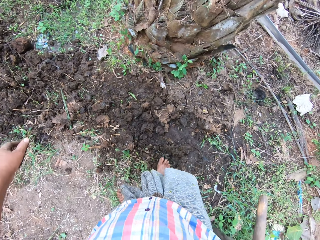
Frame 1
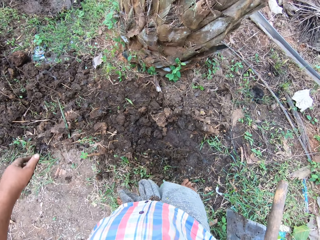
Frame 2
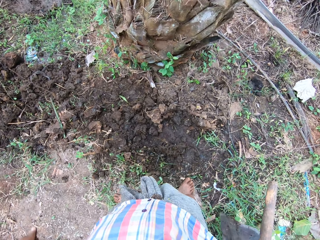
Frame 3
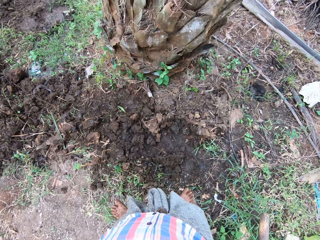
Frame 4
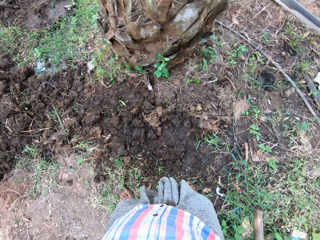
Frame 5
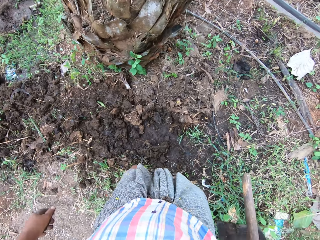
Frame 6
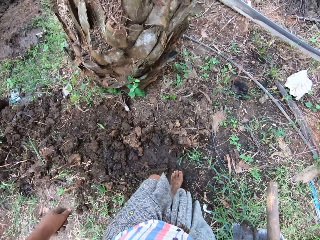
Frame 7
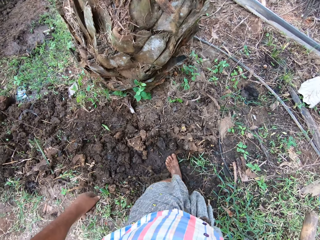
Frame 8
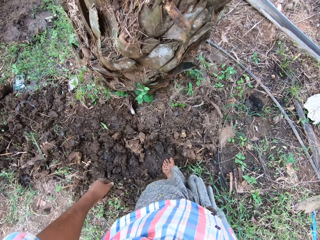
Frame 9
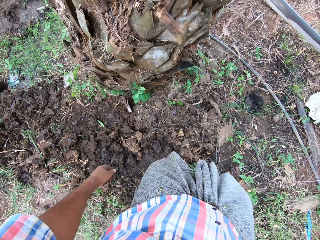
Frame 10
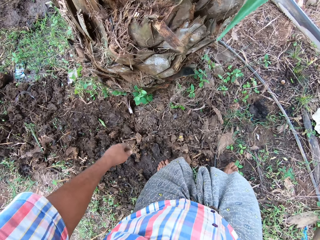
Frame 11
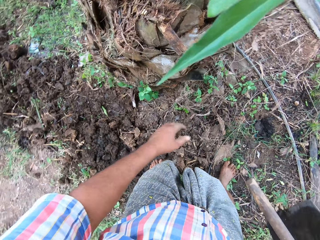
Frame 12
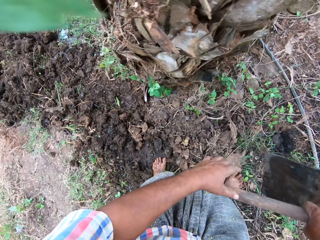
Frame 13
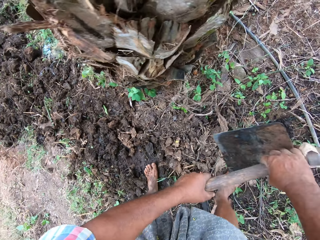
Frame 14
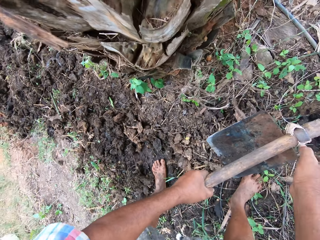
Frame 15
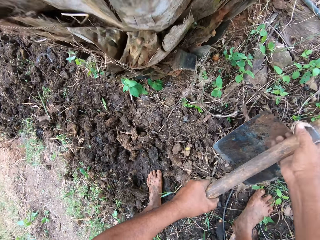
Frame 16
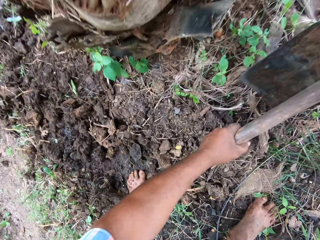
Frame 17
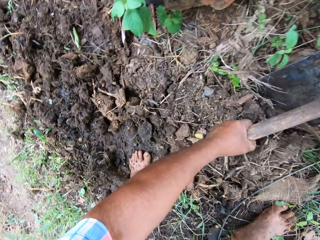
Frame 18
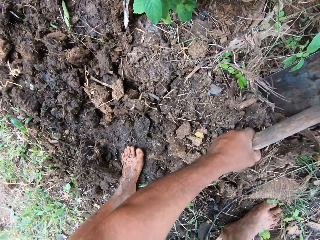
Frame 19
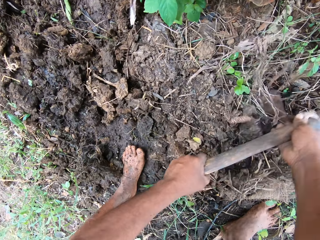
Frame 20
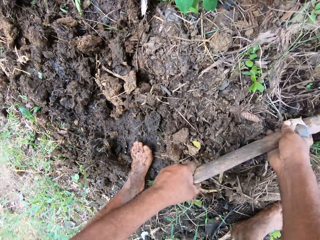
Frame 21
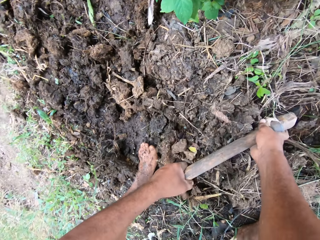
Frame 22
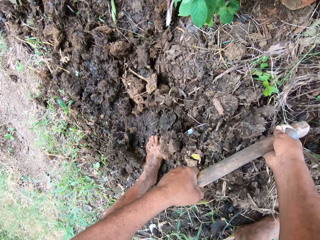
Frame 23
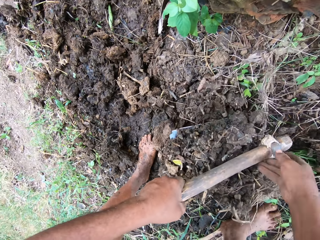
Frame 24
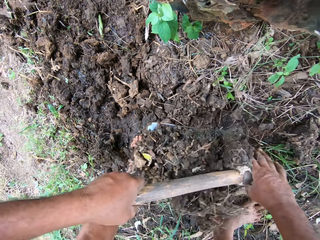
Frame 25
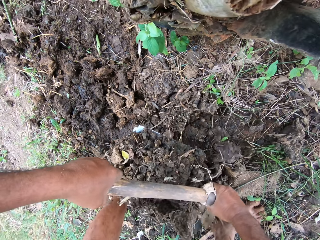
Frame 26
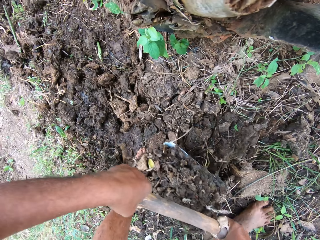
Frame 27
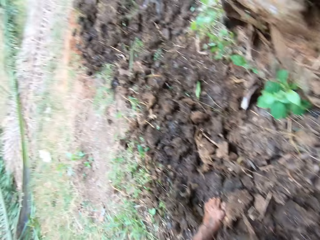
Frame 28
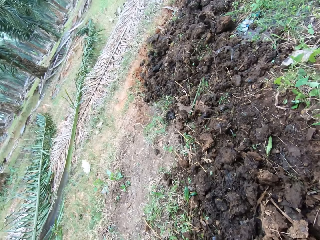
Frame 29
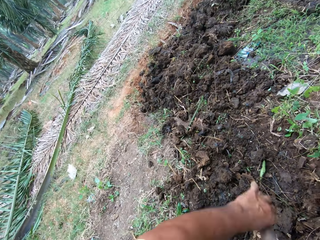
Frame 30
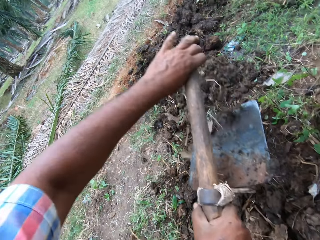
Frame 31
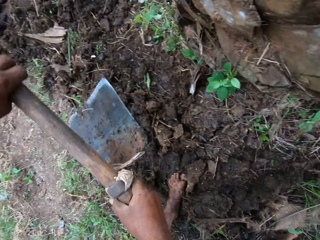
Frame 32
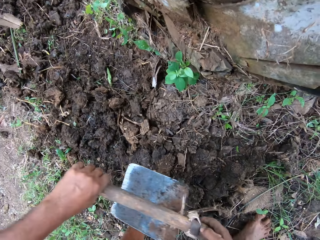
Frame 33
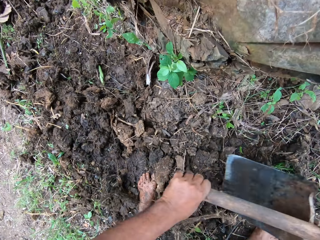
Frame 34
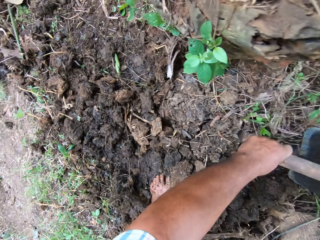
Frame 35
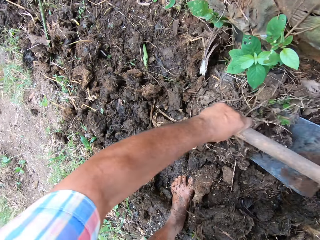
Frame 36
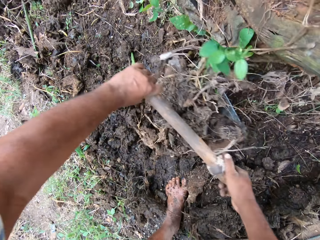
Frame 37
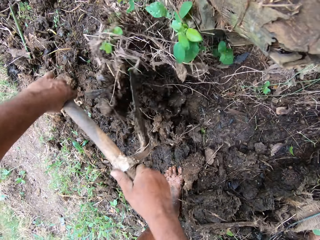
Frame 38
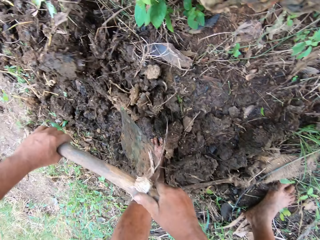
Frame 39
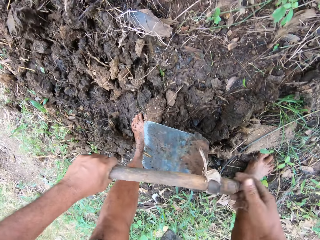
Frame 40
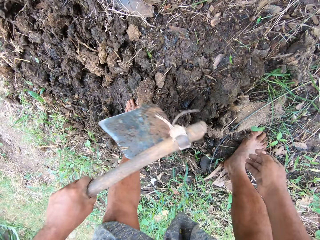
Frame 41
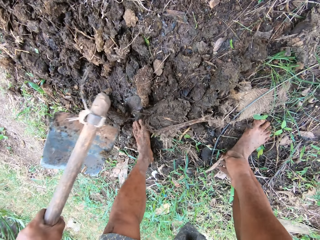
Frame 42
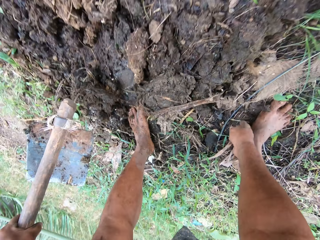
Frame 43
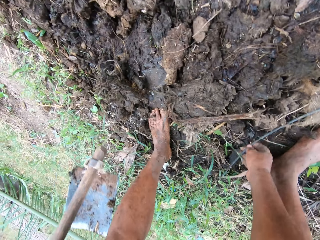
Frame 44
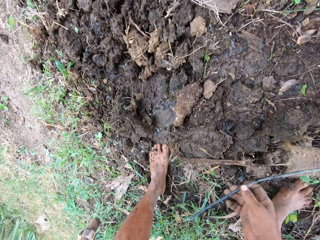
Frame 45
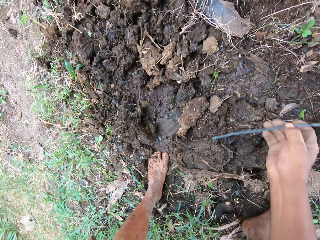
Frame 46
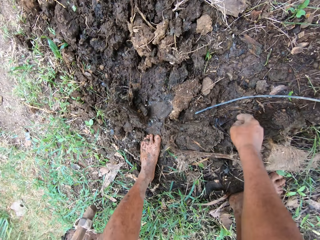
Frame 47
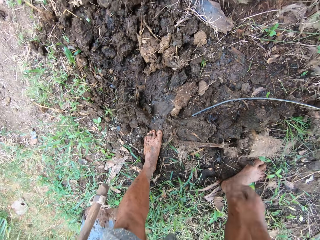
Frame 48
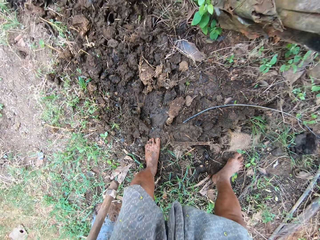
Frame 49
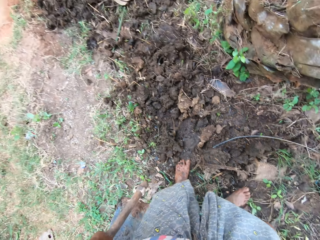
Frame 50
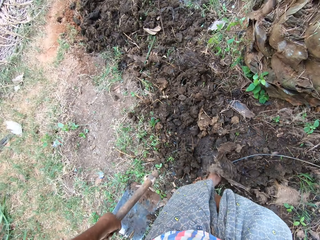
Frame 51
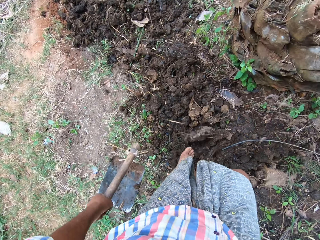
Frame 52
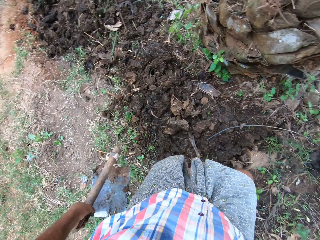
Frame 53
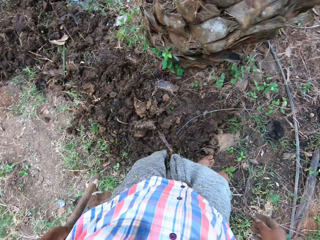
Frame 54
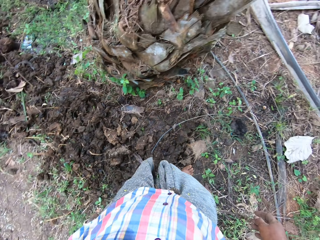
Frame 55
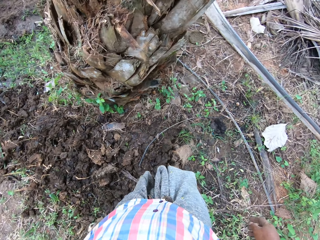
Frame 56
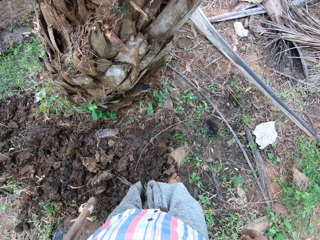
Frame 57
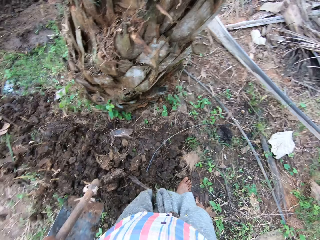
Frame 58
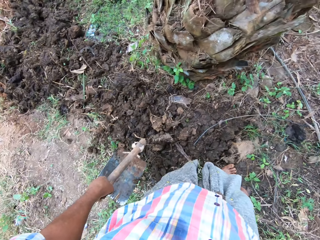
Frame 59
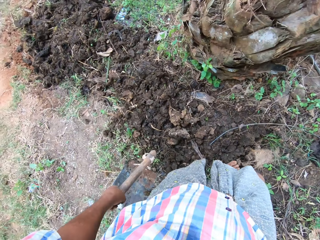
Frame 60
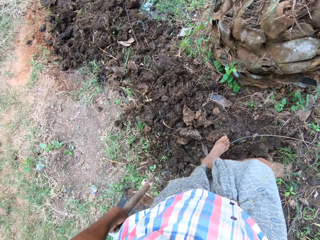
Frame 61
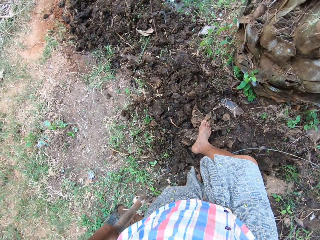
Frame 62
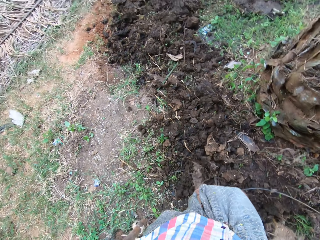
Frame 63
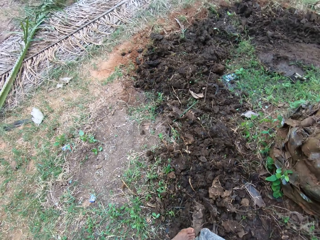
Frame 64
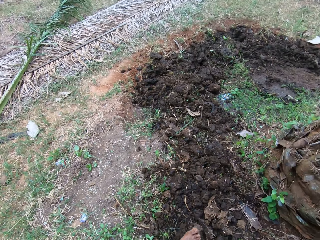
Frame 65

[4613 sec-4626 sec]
The camera wearer walks around on the farmland. He hoes the farmland with the hoe in his hands. He throws the soil on the ground. He sweeps the dried grass with the hoe. He moves a rope on the ground. He picks up a stick, and puts the stick on the ground. He moves the soil on the ground with his feet.

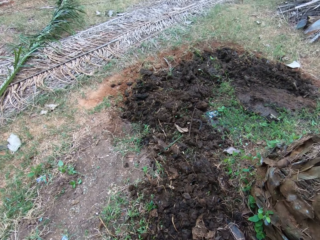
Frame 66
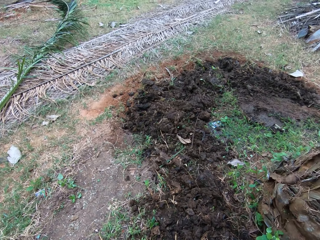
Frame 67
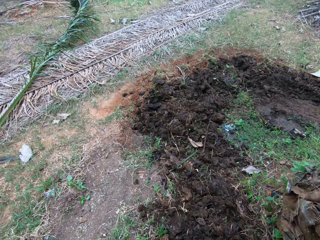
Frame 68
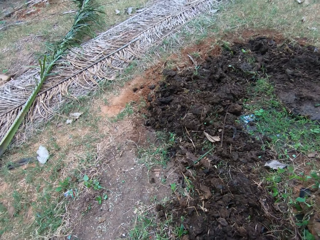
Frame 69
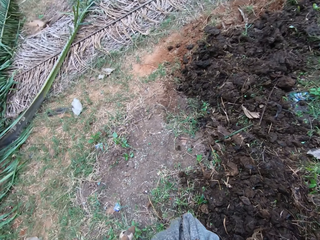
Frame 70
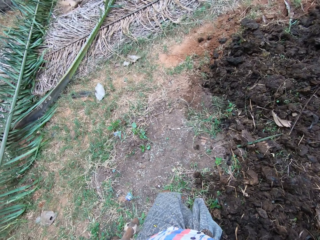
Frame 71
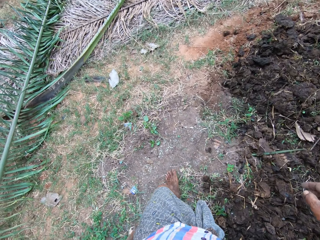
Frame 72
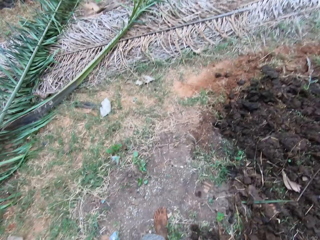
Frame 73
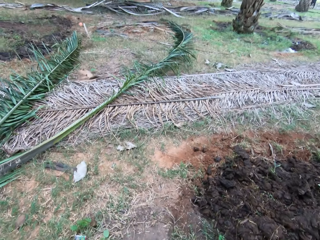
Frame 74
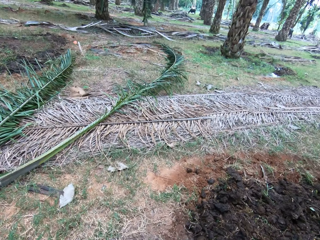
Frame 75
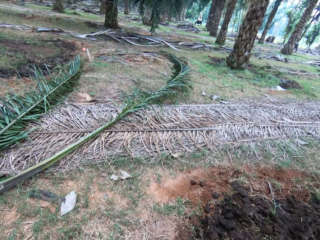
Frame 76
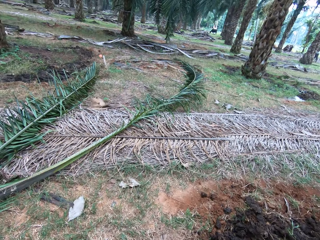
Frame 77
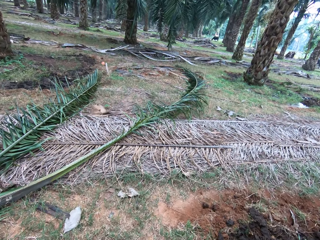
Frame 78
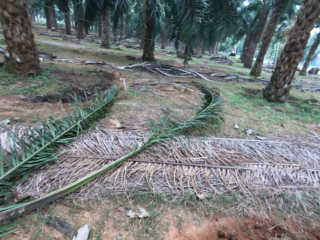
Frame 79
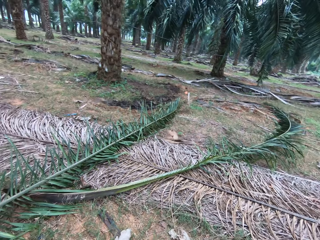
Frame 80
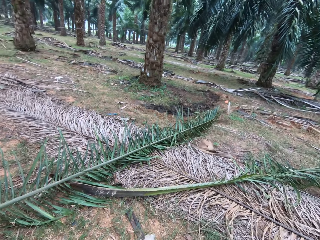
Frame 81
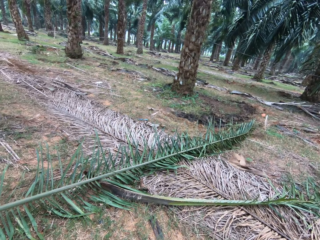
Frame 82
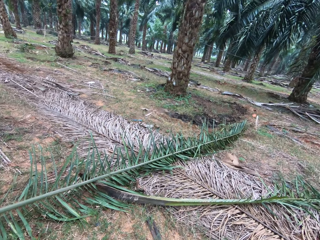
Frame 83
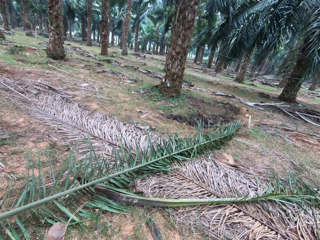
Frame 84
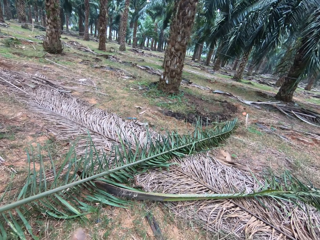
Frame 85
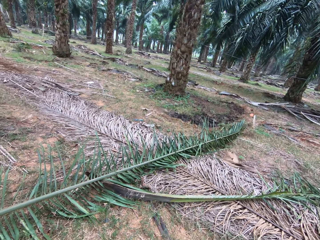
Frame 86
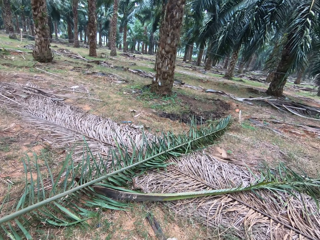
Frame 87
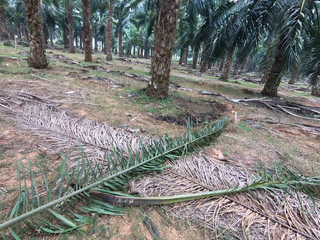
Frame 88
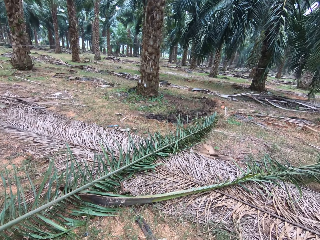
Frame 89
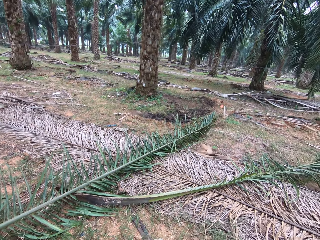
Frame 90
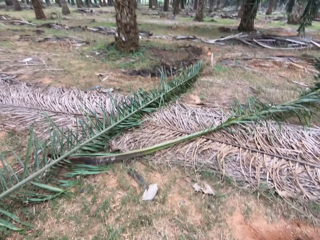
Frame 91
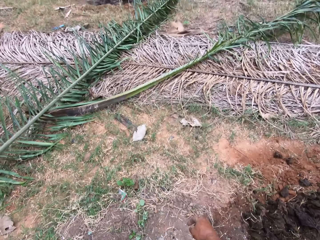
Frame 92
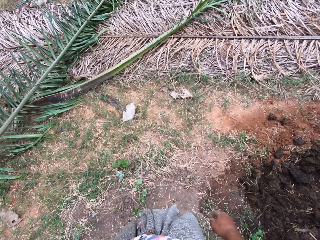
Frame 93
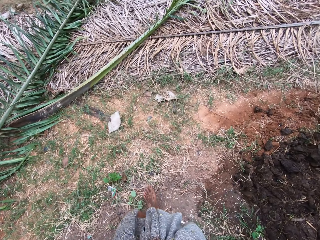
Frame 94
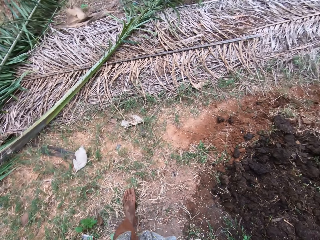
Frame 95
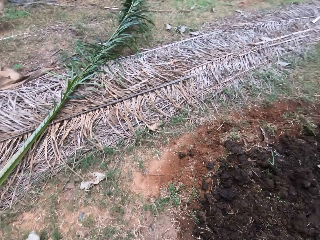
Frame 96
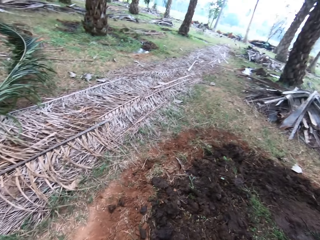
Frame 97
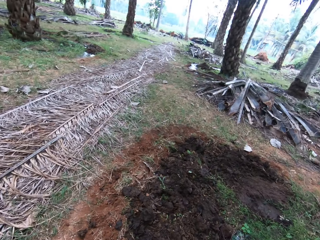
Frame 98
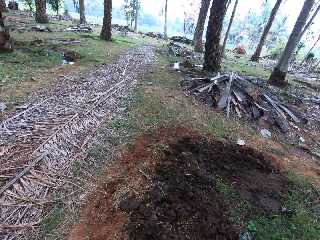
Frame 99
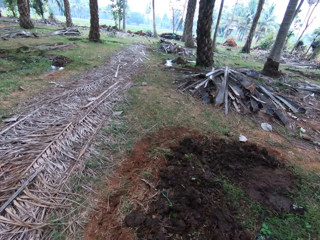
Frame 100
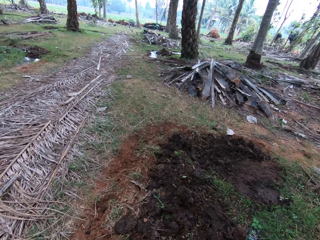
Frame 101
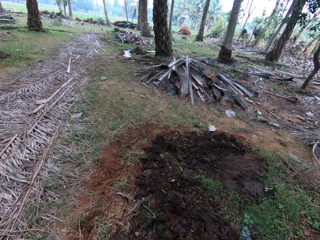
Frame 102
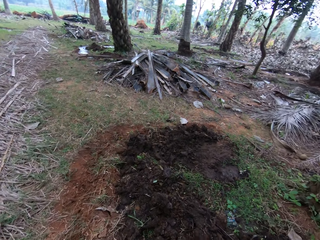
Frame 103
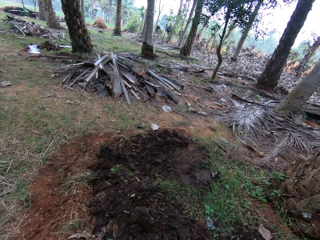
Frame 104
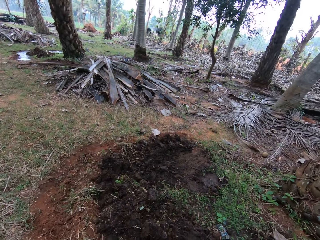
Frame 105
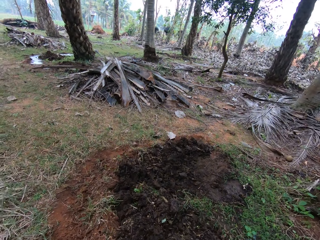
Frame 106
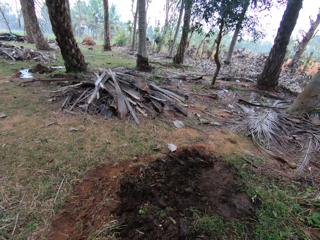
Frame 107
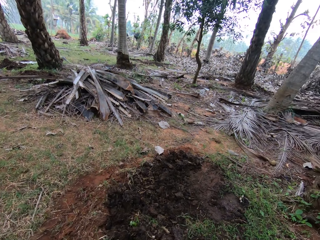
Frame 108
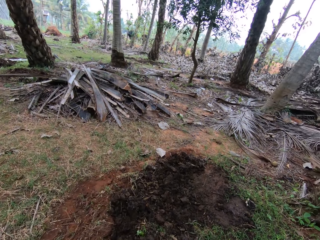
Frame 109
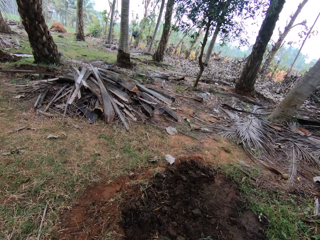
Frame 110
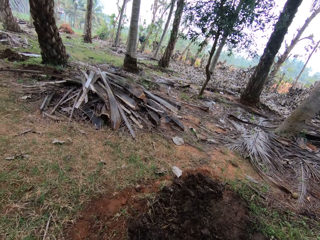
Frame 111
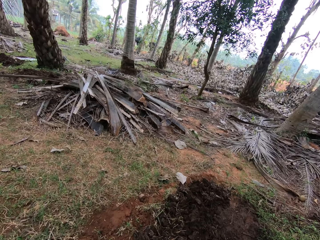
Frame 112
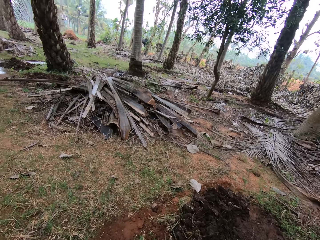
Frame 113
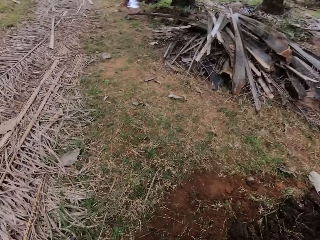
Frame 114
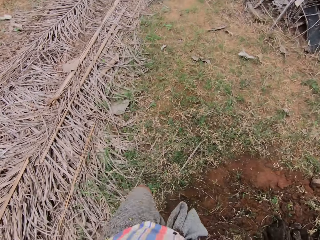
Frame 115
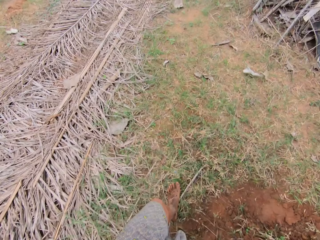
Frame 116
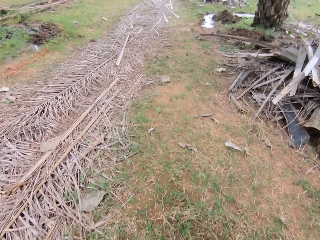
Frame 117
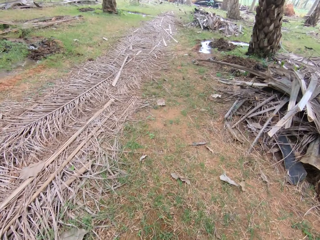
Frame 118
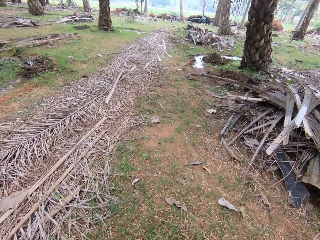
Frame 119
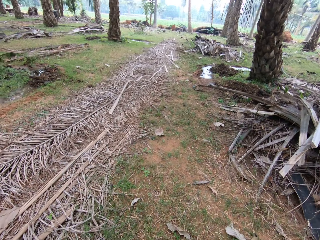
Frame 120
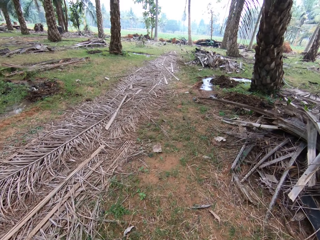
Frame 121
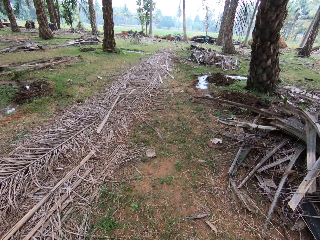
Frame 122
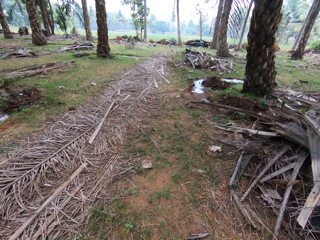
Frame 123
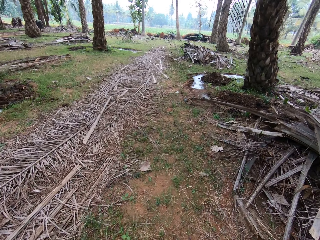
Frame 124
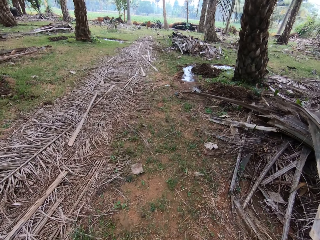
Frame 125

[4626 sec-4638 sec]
The camera wearer walks across the garden. They look around the garden. They walk across the garden.
